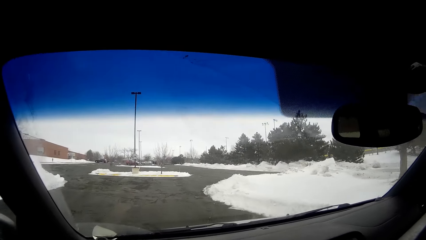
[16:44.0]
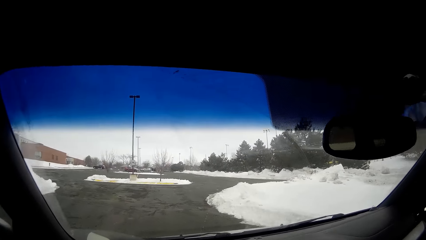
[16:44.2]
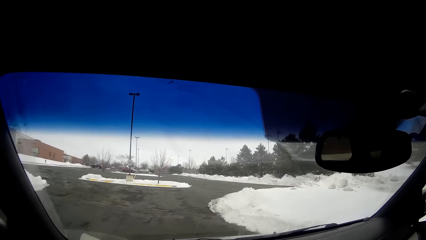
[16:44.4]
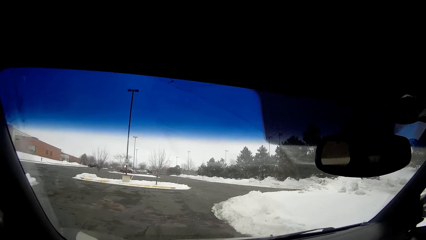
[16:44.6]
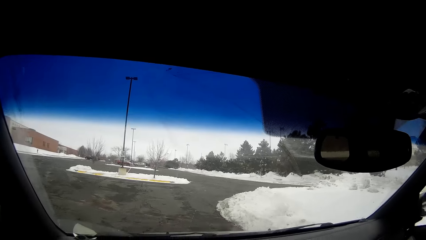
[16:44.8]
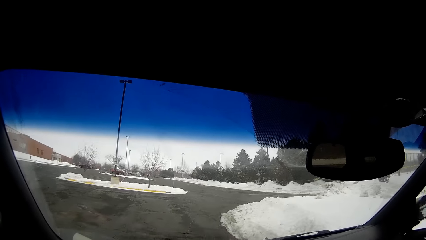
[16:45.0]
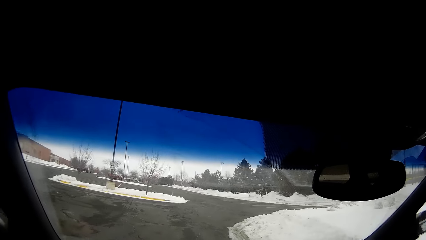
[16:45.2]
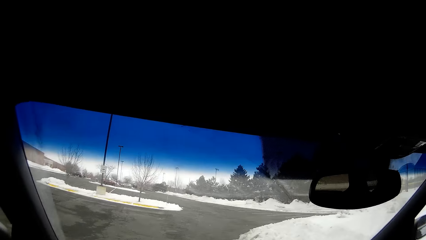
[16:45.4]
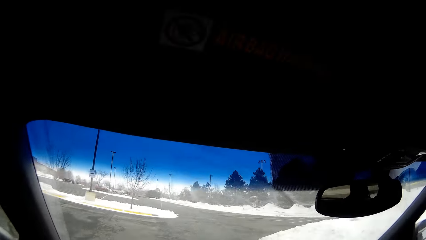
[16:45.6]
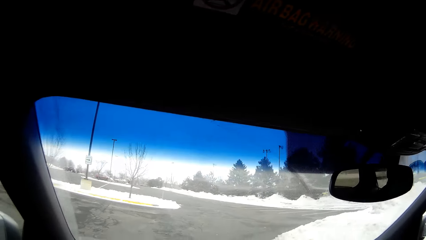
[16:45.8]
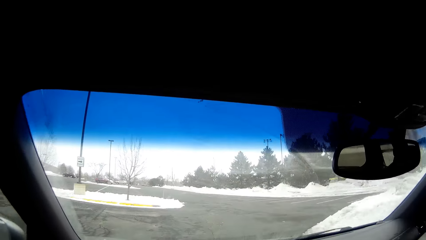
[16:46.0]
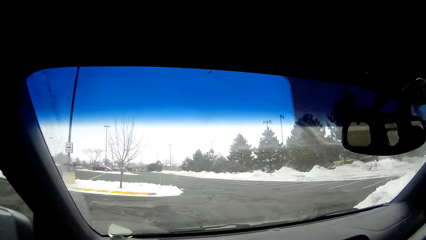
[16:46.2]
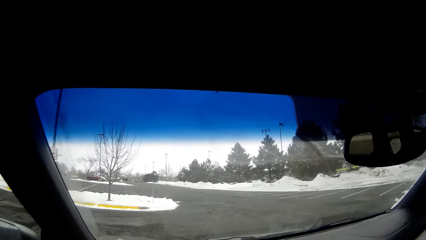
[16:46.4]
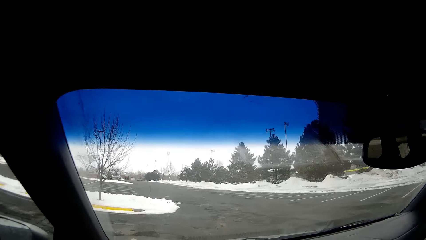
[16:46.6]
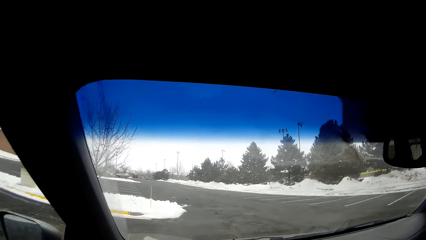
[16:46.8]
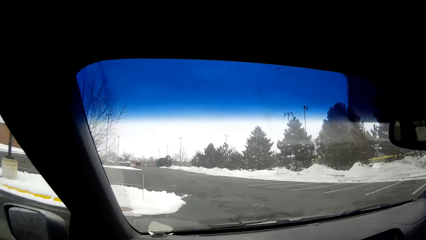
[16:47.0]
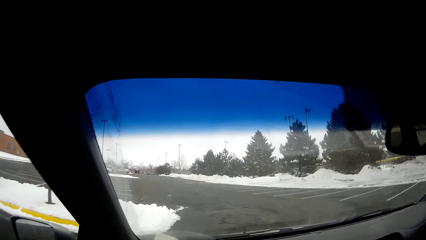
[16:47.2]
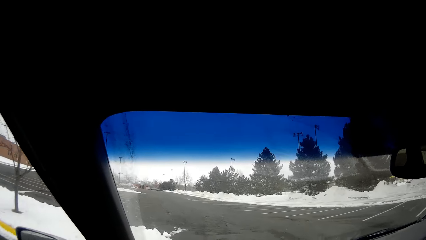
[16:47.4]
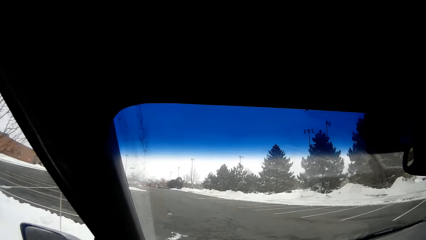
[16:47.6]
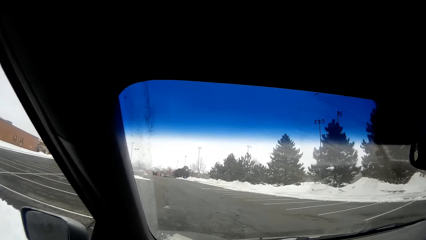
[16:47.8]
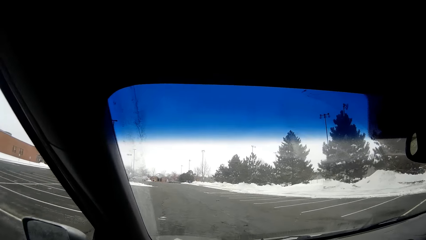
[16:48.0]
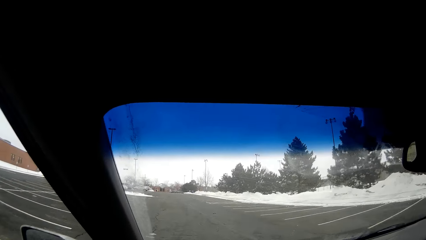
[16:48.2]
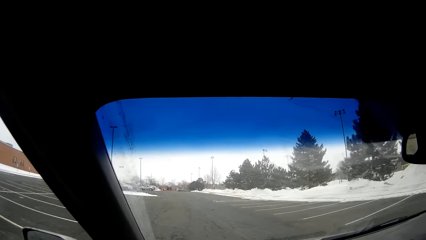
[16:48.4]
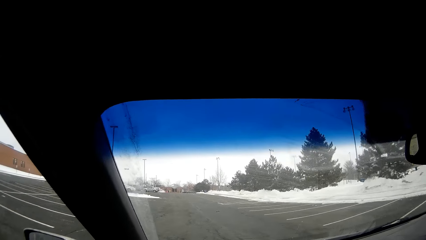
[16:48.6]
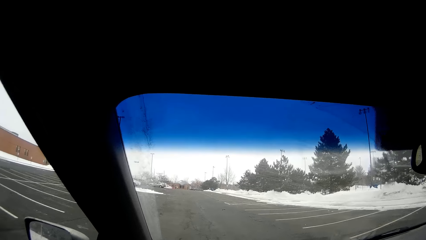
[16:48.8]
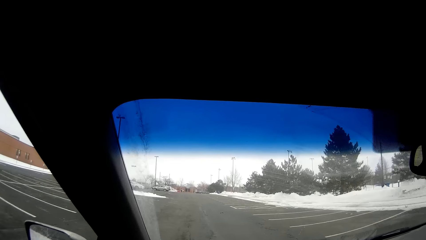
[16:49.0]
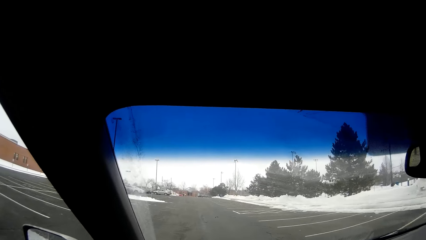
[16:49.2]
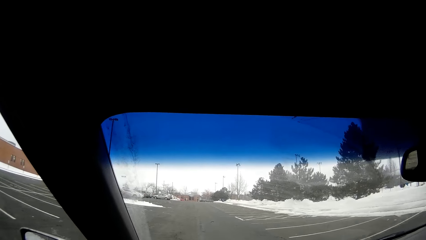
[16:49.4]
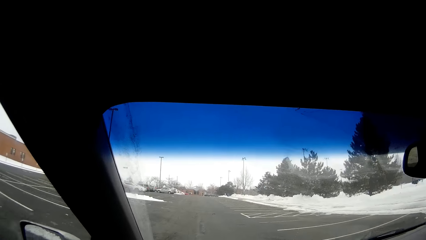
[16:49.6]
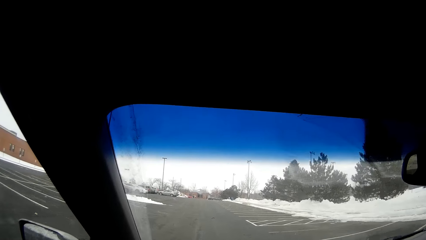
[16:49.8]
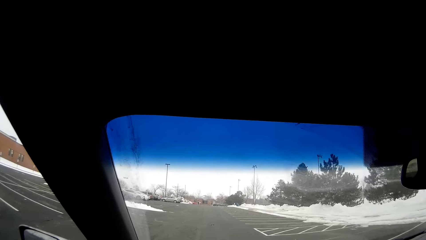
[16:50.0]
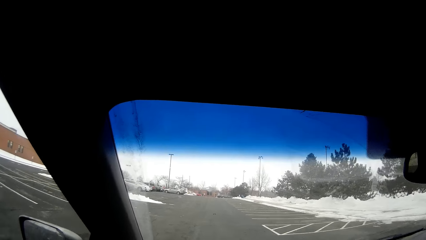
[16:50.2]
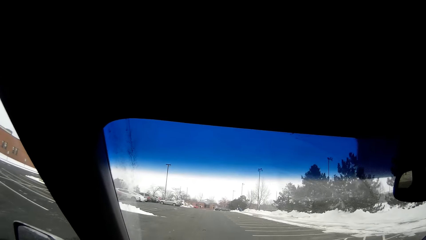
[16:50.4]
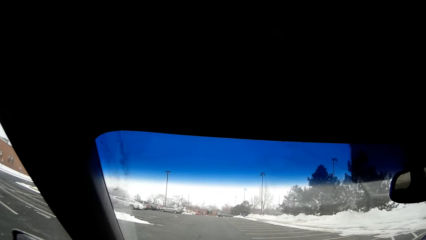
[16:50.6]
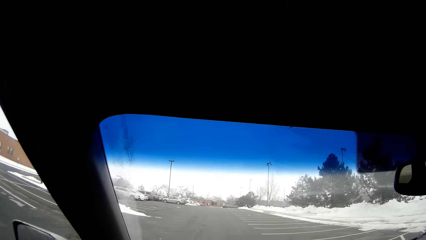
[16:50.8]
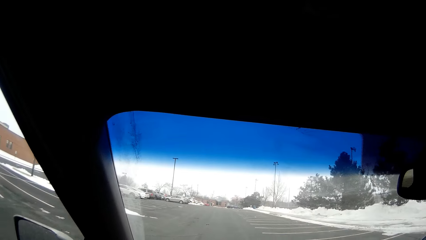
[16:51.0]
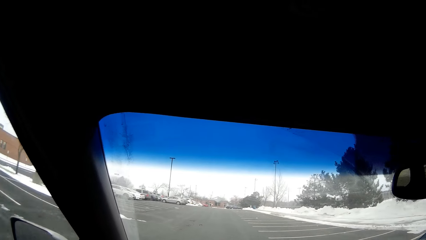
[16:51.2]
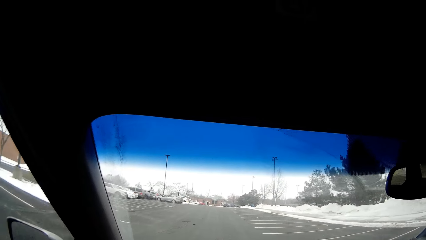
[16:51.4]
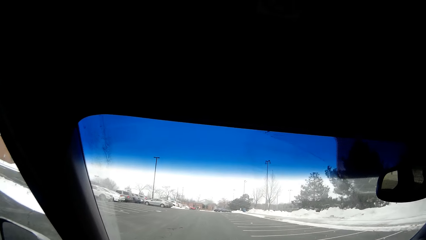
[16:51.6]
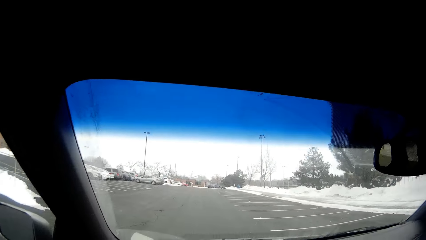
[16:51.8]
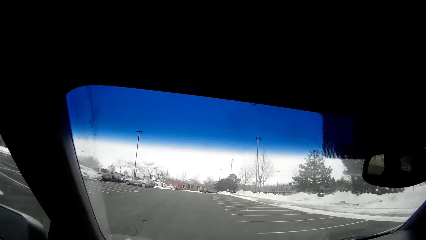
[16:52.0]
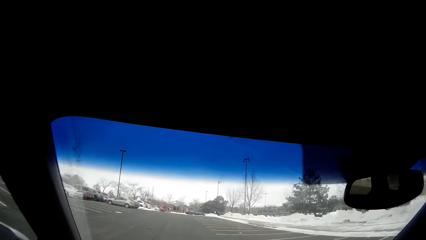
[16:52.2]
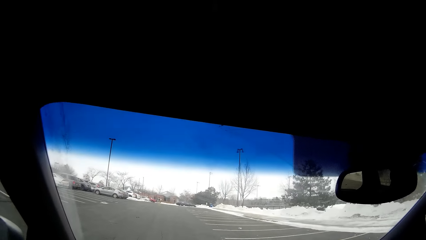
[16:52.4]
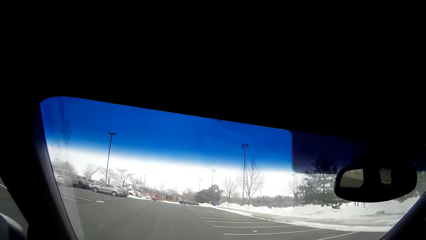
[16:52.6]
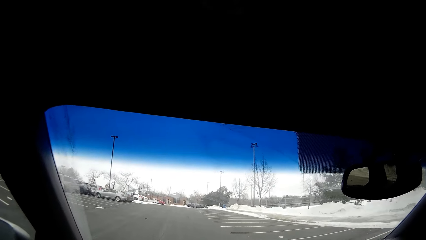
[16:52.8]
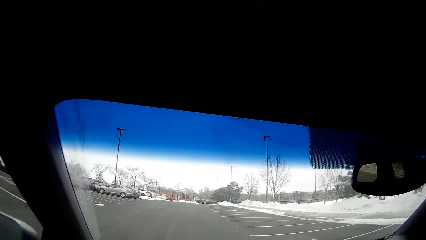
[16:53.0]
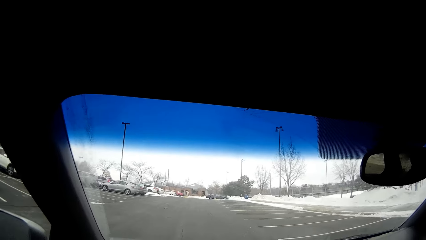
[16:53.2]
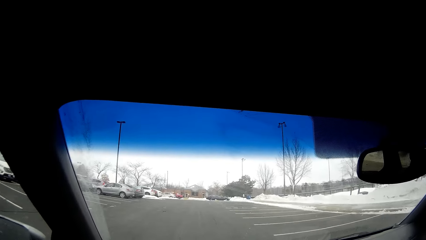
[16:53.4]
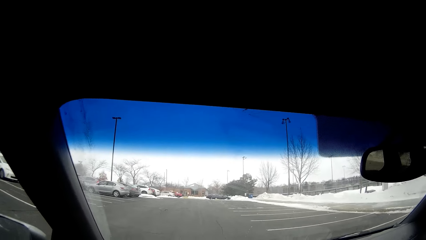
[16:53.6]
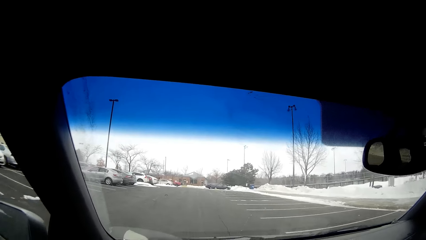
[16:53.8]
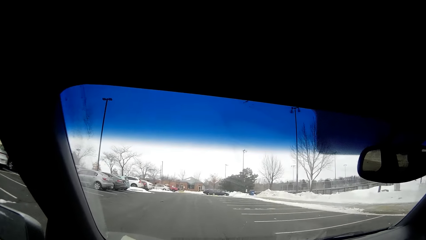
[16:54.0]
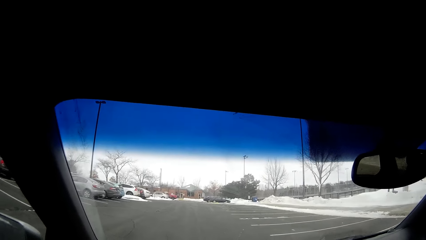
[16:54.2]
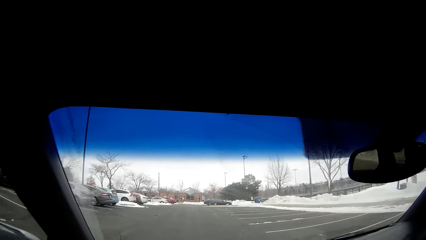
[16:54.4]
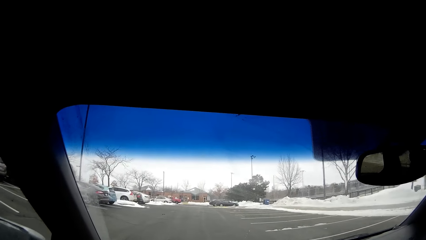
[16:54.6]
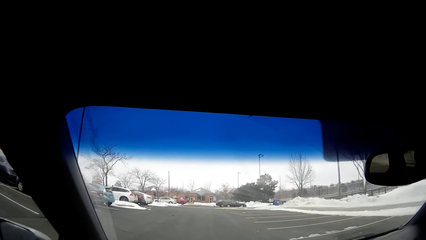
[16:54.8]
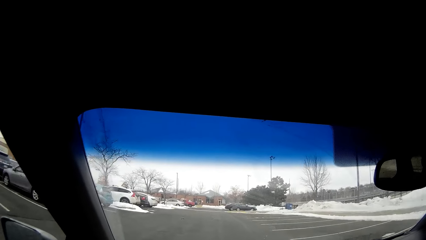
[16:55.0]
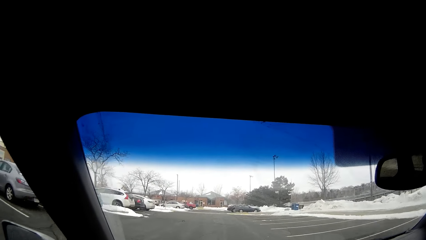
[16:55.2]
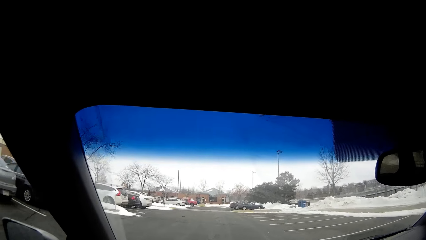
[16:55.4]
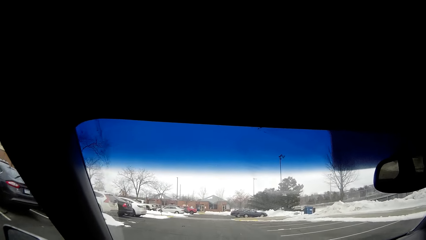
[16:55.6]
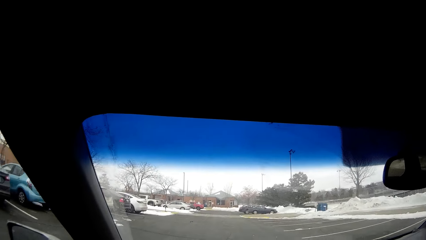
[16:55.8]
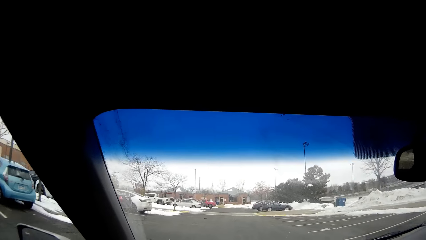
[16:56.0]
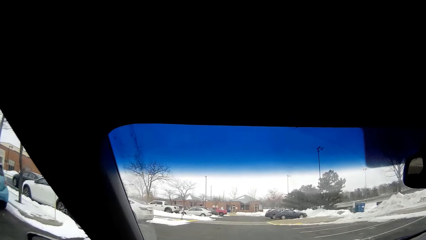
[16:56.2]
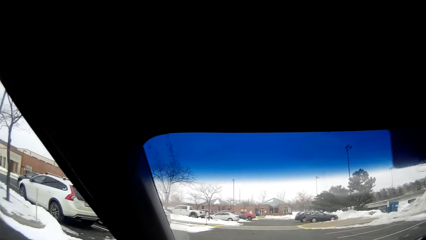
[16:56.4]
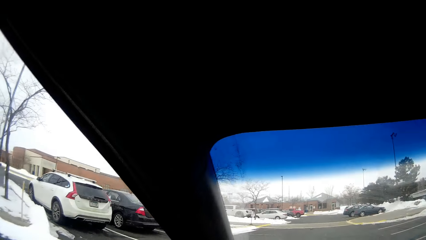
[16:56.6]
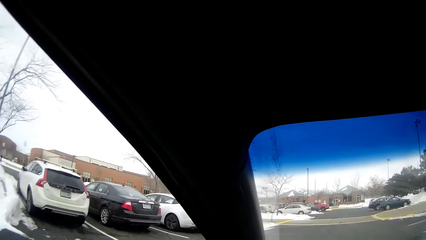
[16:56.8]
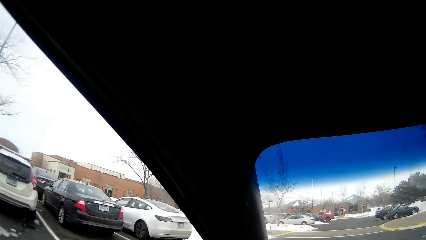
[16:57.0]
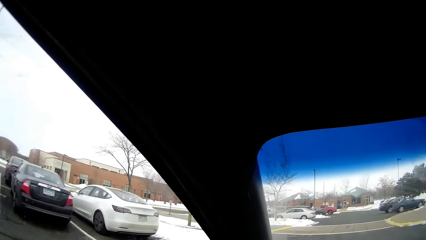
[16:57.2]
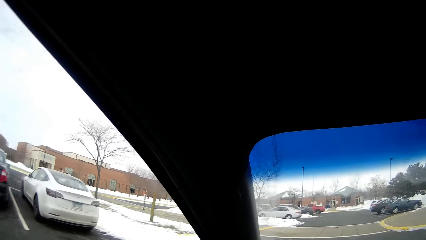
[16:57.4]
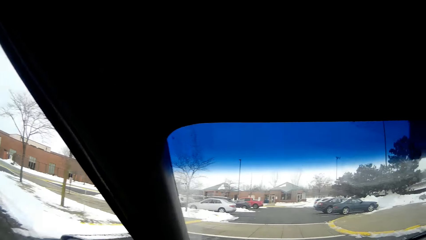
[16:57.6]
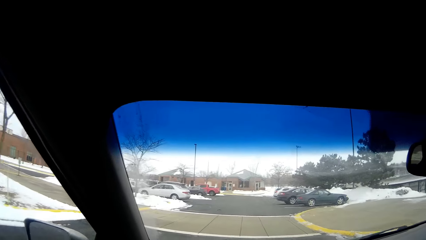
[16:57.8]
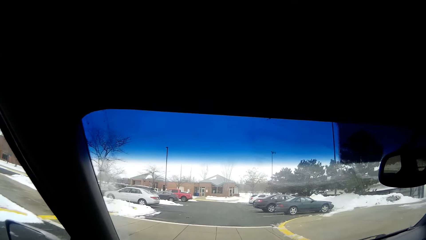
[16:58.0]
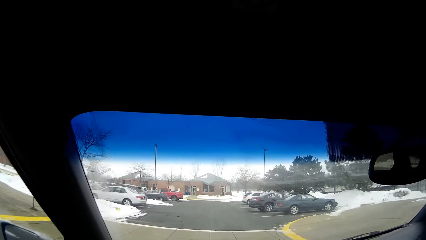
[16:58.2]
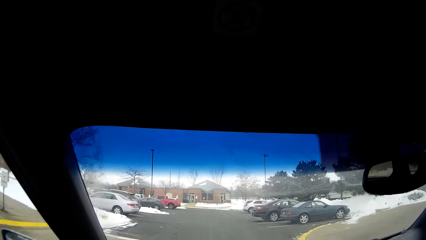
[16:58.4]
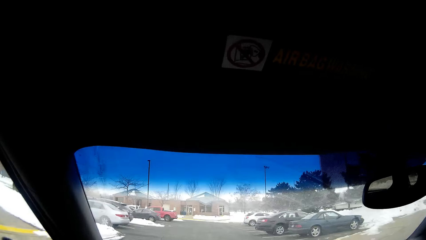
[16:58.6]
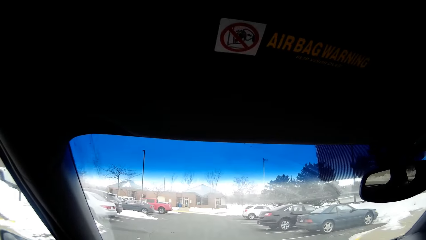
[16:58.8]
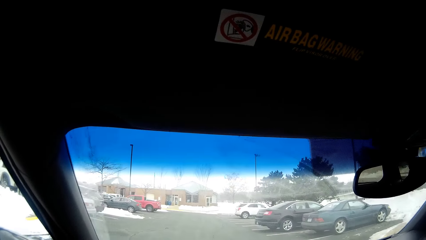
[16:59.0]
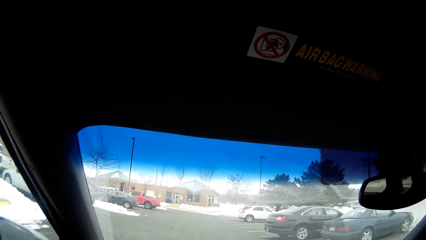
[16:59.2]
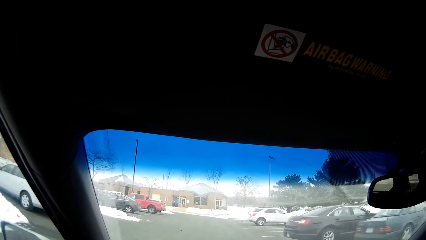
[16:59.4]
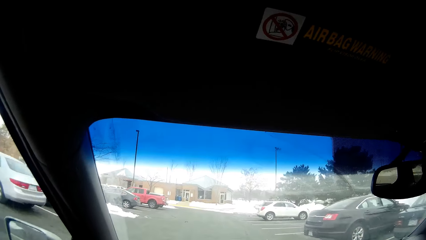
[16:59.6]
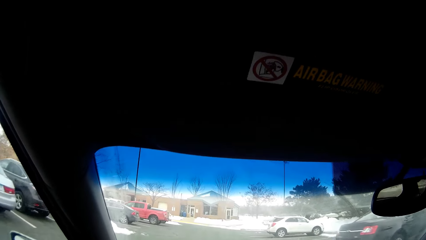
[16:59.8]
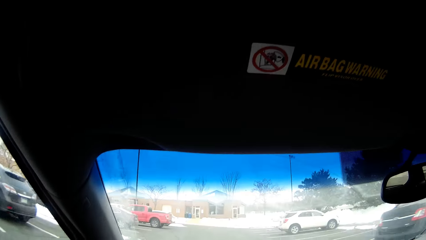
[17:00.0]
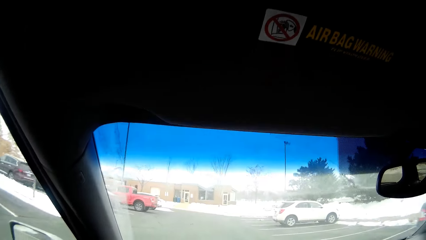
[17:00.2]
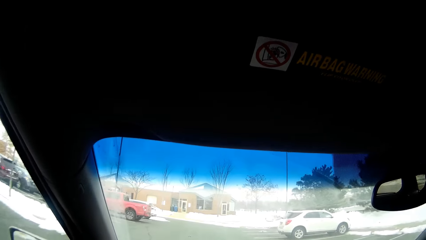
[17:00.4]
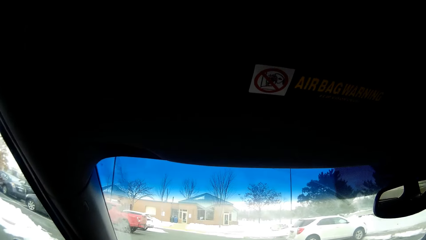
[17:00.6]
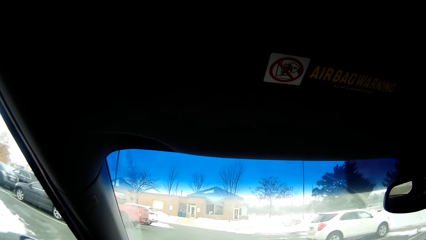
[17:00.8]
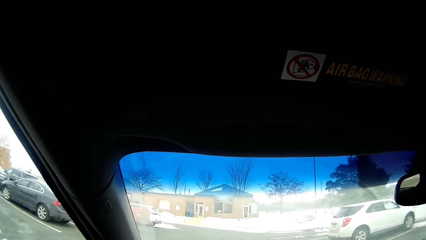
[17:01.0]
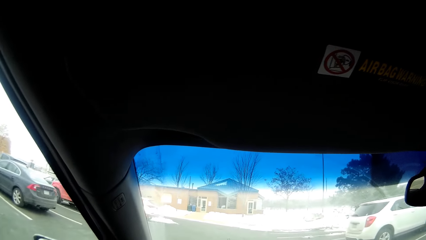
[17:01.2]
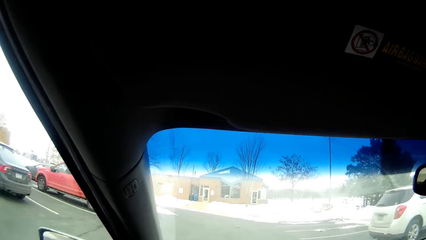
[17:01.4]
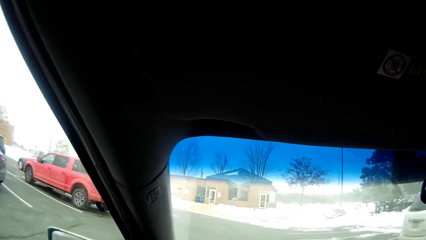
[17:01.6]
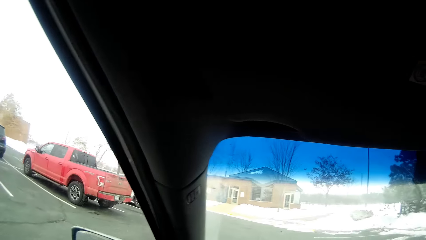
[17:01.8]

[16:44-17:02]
The camera wearer looks around. They drive on the road.
